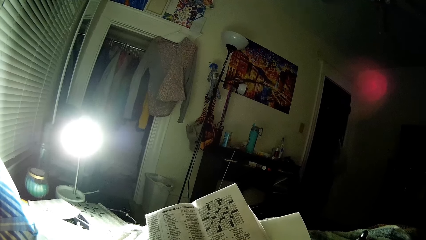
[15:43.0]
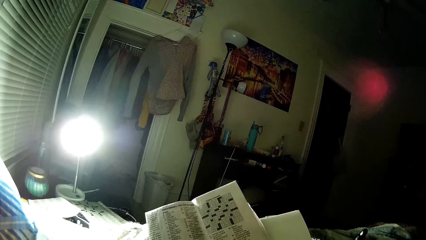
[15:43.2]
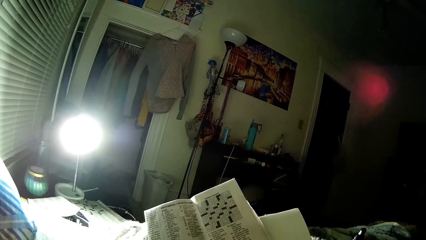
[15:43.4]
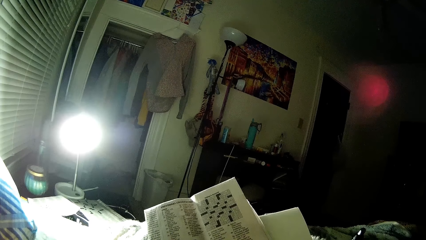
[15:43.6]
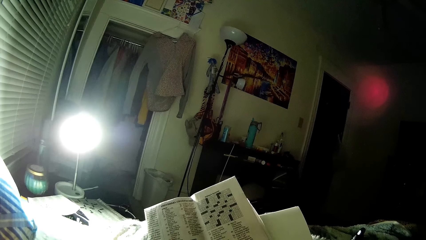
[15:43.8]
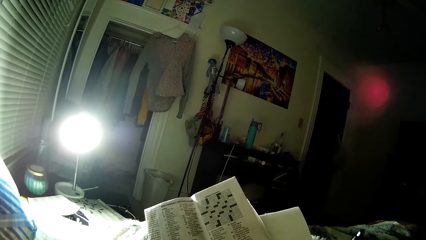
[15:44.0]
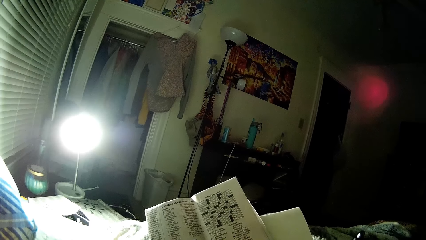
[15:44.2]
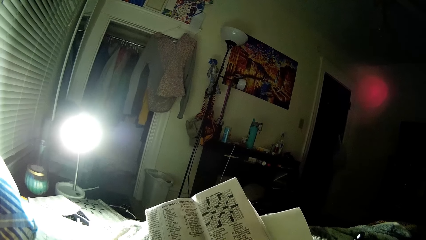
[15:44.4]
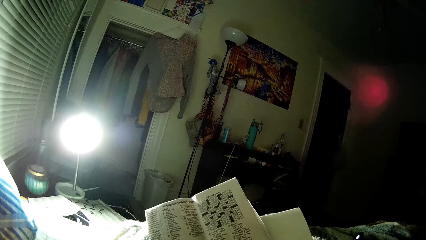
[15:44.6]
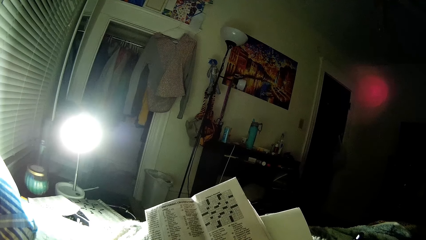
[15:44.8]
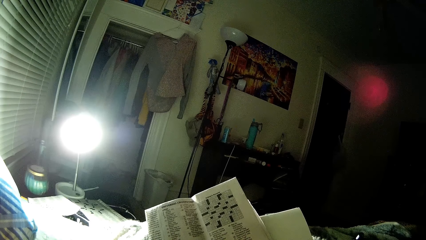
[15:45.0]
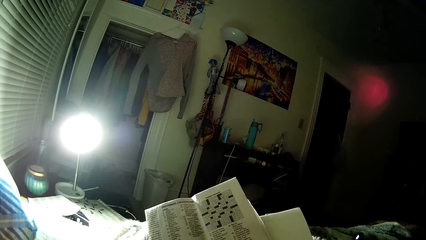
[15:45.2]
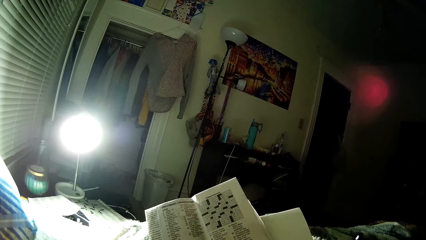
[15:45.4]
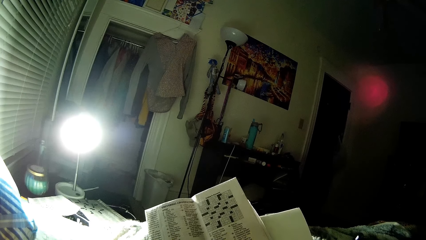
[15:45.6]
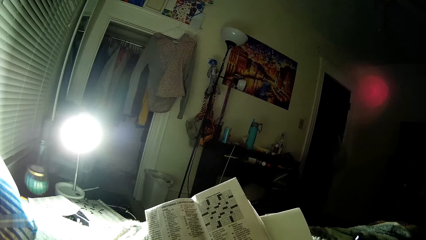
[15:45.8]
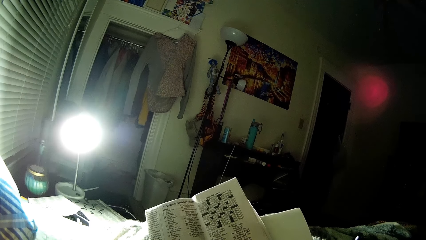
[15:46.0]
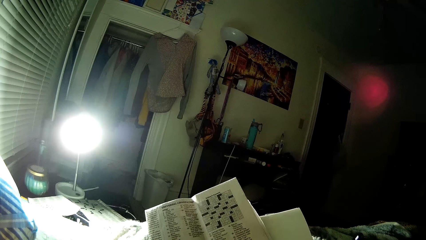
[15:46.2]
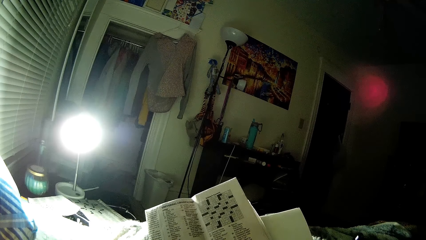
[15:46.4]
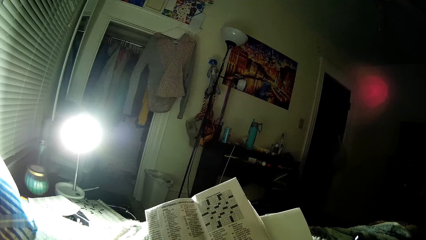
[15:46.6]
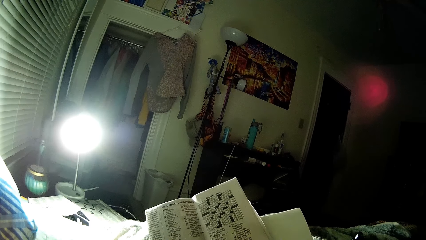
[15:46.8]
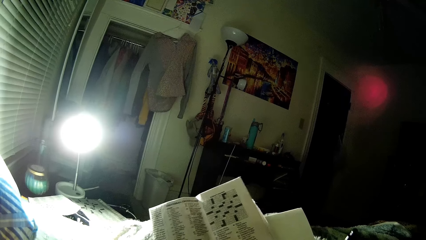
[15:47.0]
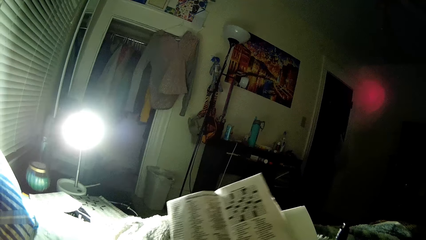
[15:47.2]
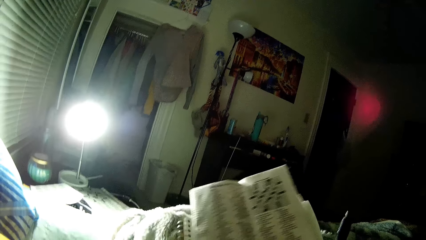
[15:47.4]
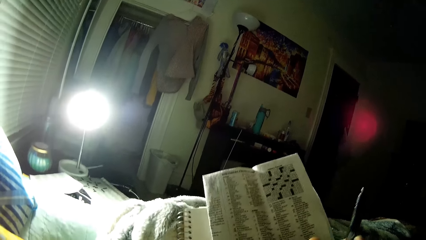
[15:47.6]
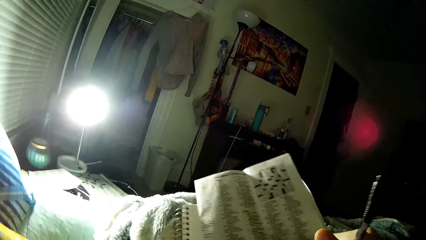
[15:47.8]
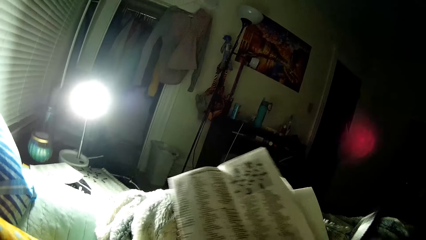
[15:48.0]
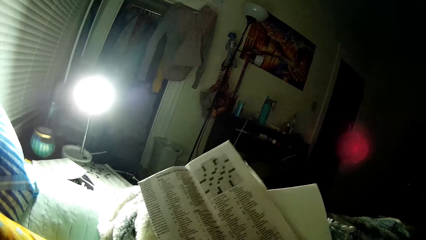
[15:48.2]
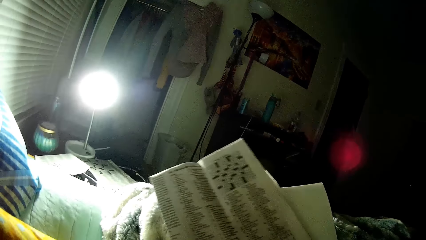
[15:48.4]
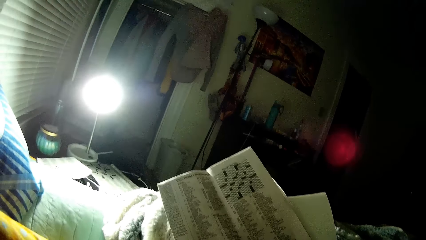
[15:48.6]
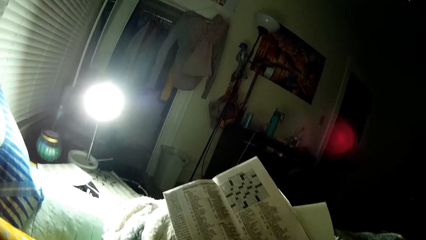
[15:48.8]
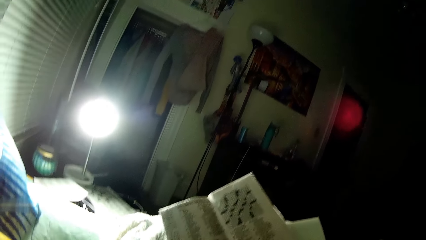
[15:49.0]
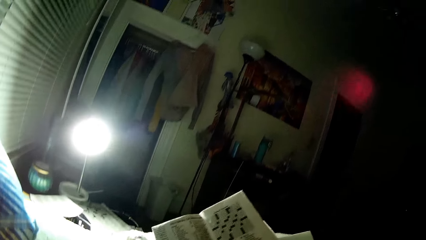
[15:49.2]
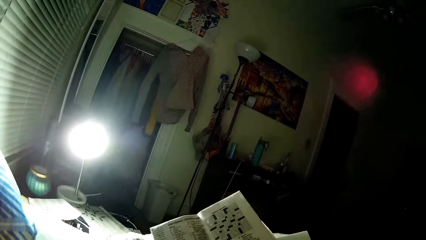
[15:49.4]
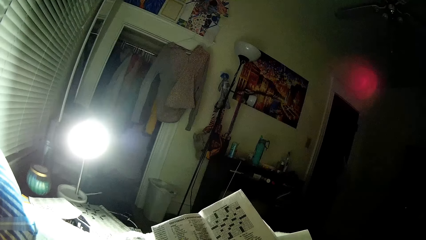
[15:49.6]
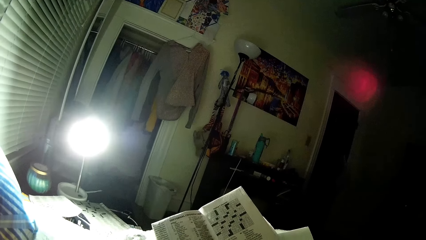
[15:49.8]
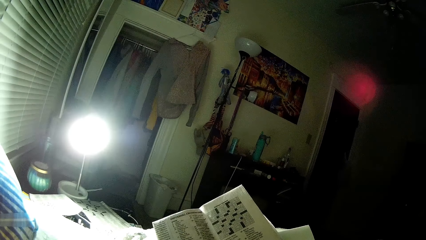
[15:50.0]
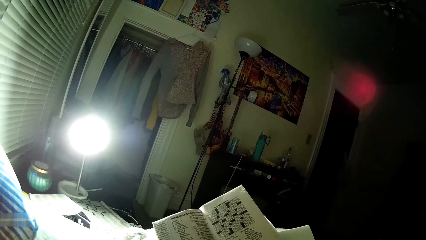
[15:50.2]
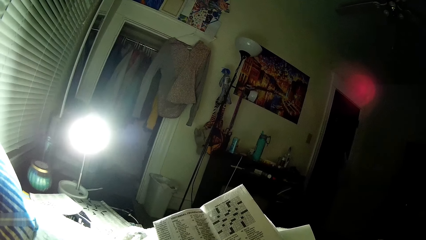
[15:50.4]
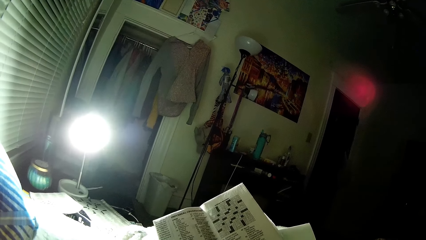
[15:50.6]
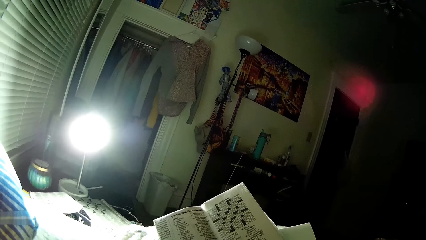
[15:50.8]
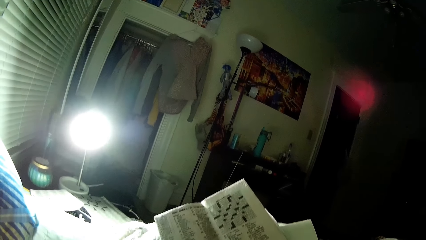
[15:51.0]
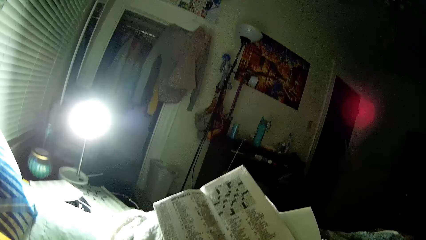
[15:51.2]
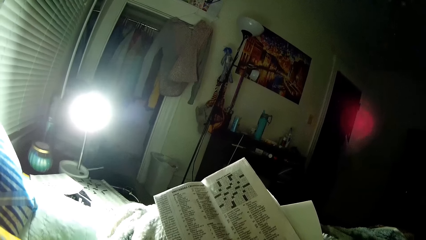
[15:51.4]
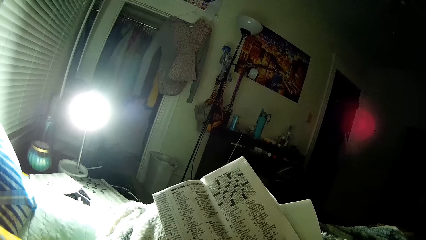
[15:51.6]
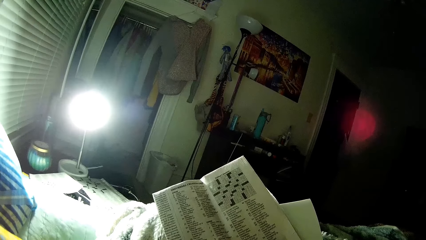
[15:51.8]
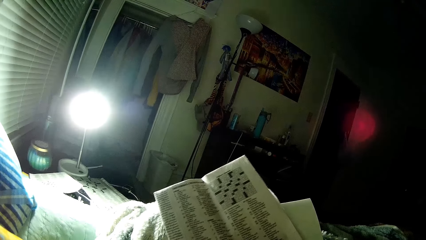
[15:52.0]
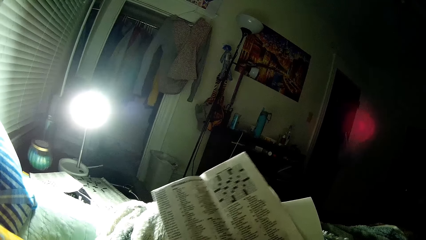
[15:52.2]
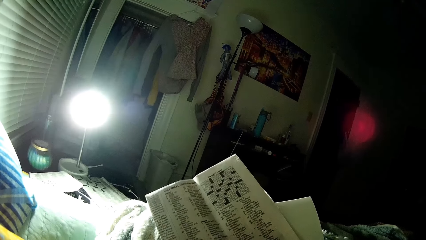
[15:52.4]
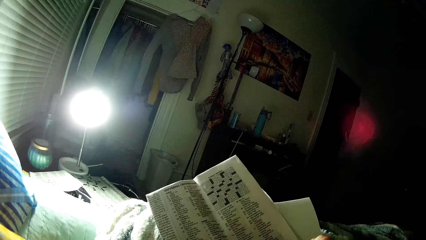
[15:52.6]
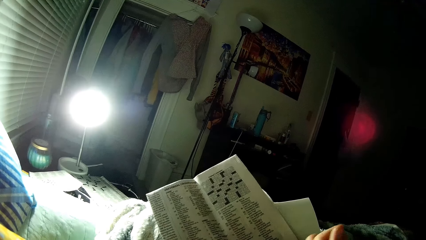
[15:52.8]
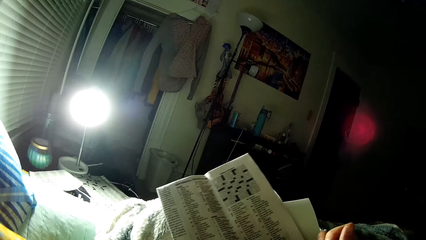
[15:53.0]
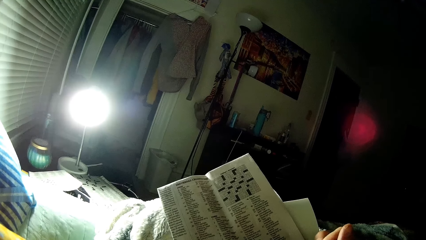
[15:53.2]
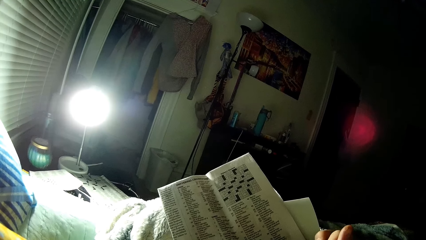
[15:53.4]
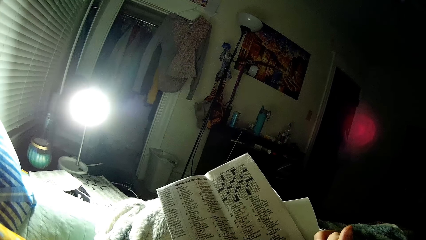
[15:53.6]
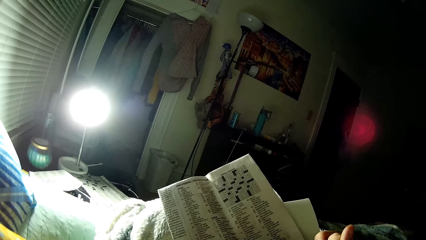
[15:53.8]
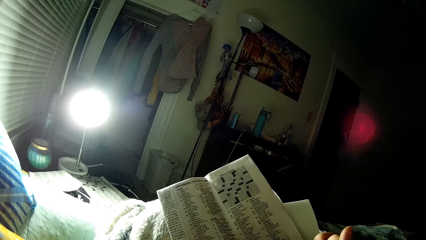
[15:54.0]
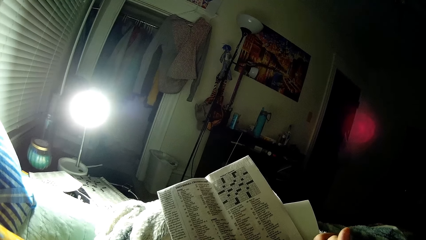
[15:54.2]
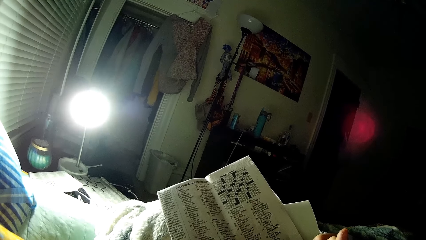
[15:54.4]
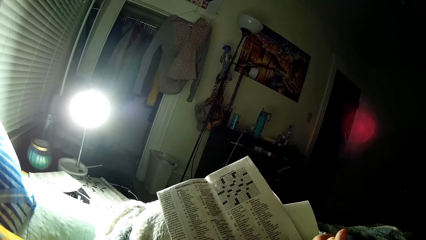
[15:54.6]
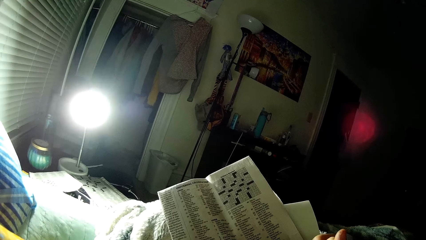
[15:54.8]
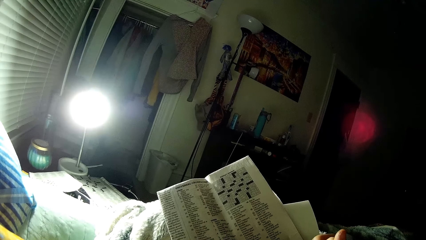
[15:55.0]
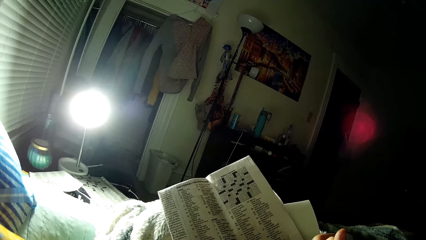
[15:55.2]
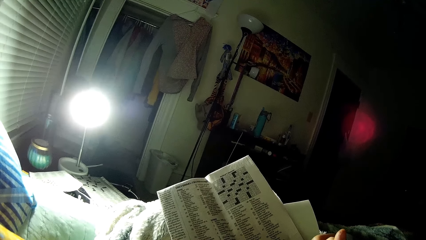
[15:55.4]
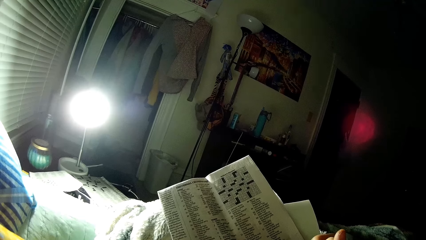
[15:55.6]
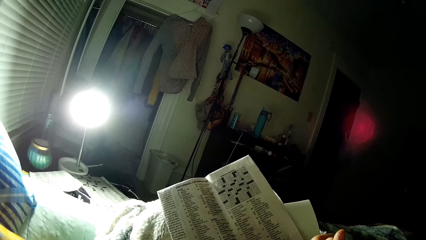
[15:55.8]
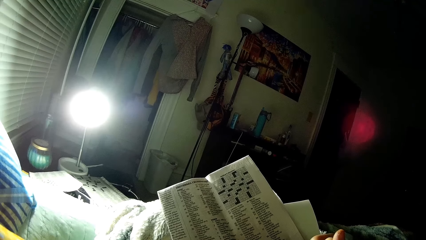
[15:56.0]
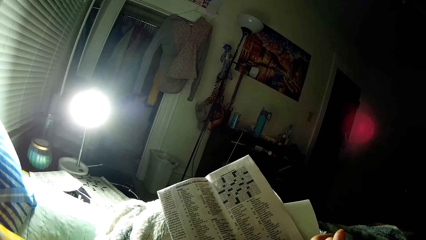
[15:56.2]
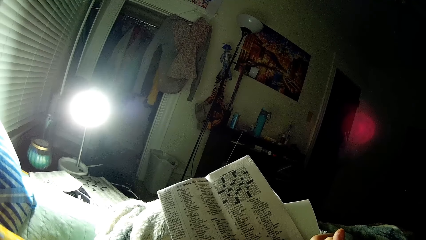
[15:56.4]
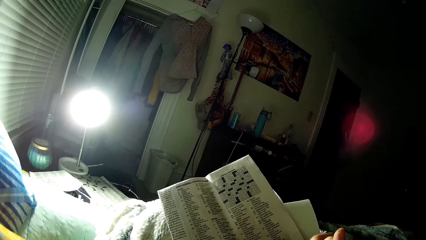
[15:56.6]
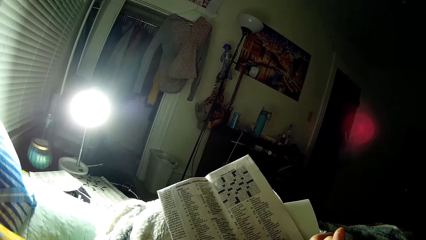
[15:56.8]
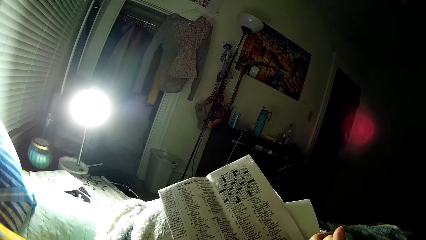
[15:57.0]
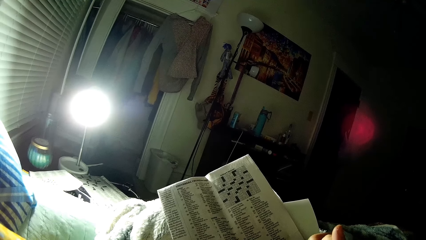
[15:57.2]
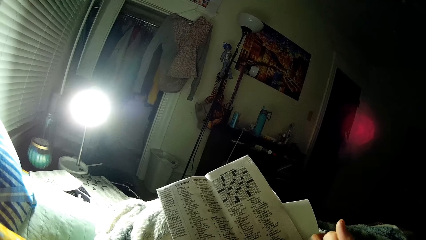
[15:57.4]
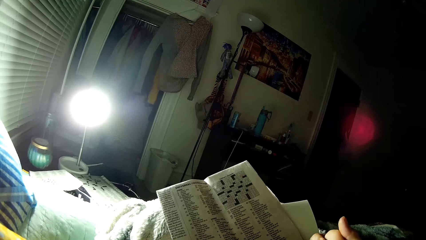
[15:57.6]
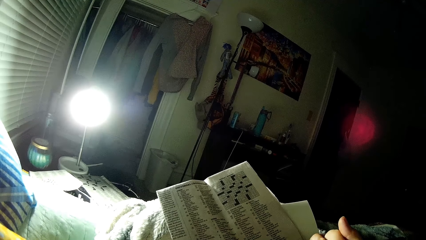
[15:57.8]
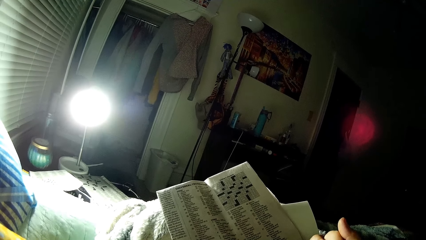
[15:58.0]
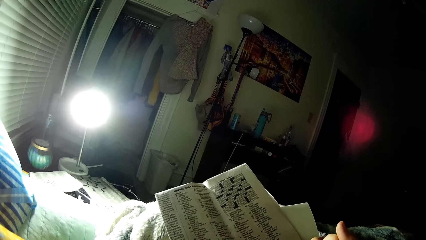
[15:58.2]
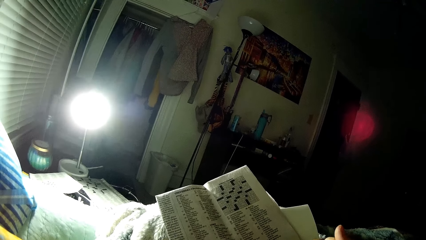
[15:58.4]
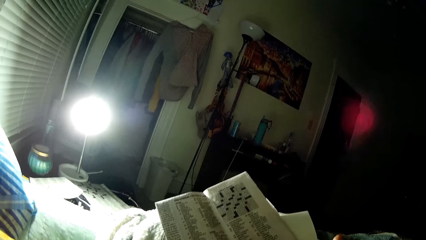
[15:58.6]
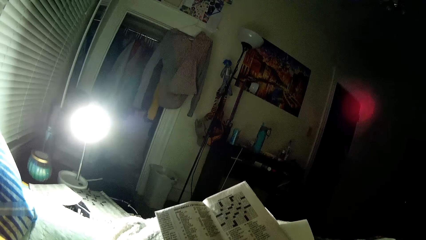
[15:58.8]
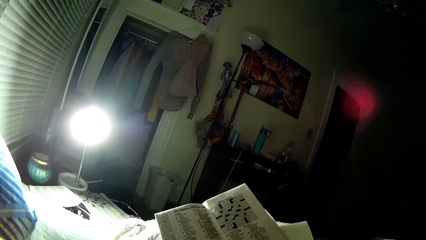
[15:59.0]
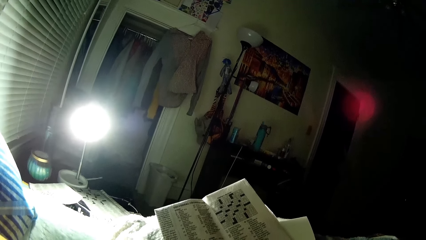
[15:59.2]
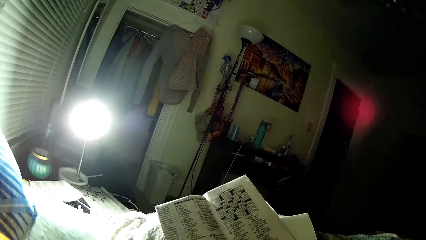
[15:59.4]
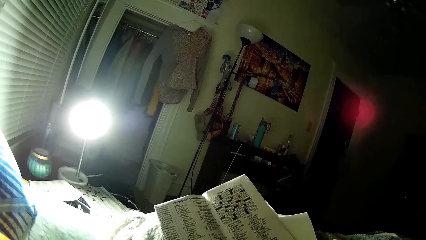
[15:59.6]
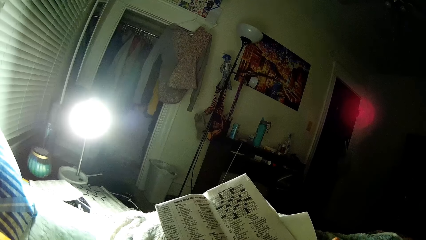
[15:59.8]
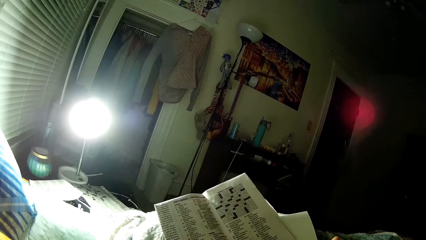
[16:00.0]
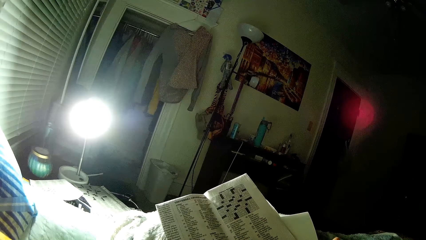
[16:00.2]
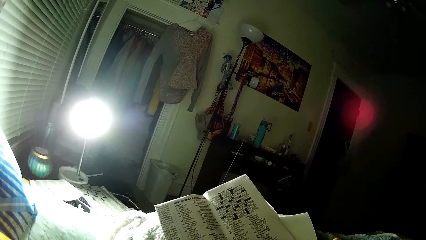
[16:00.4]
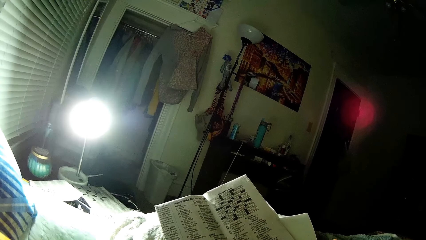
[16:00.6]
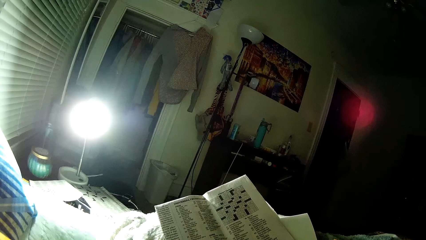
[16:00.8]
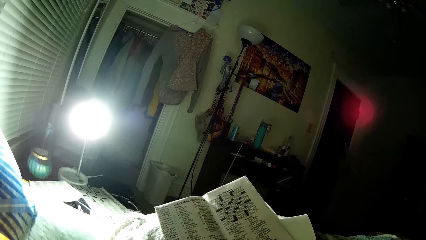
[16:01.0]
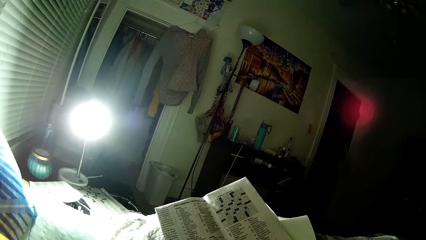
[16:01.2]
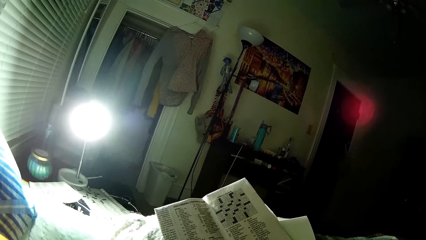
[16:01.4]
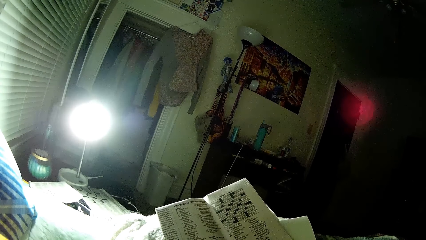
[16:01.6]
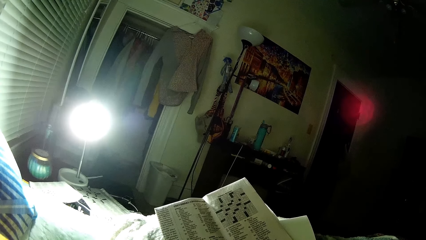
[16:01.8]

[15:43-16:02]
The camera wearer peruses a newspaper. They move the newspaper. They look around. They move the newspaper. They move fingers. They peruse the newspaper. They look around. They peruse the newspaper.
